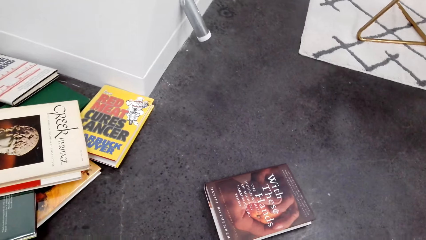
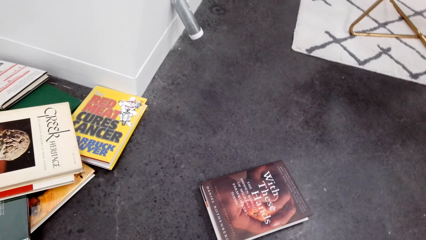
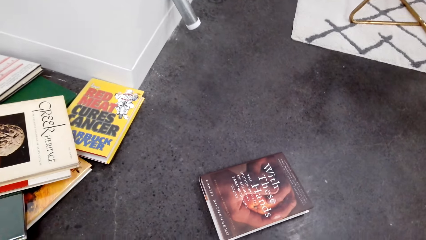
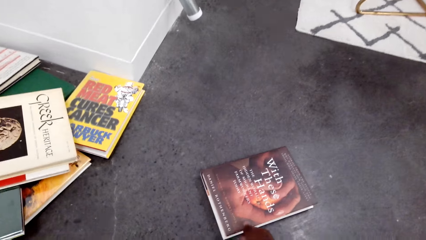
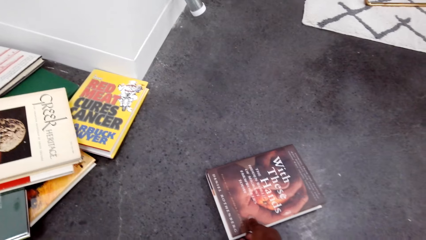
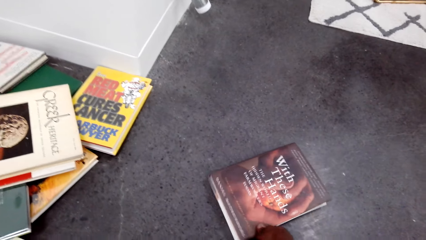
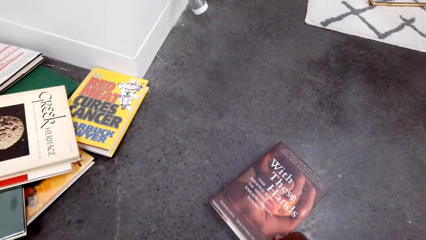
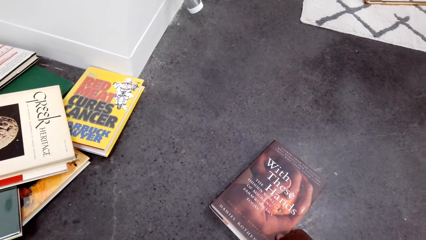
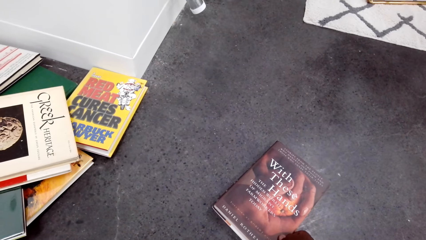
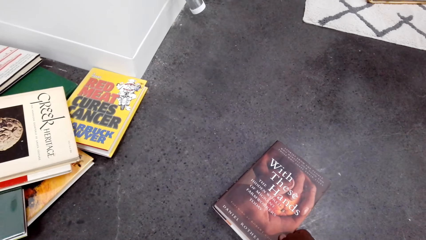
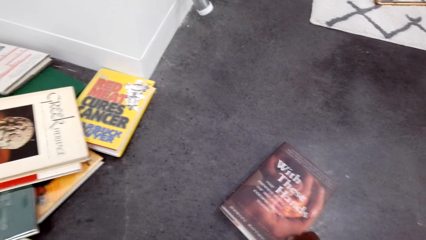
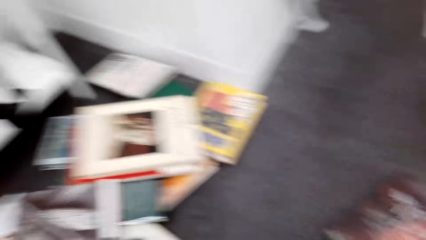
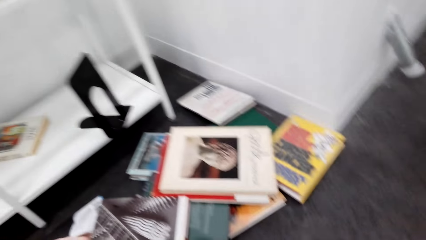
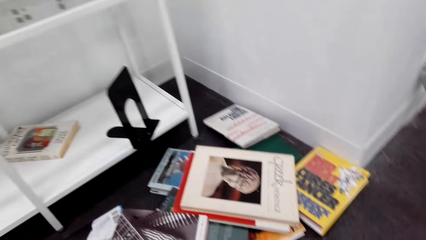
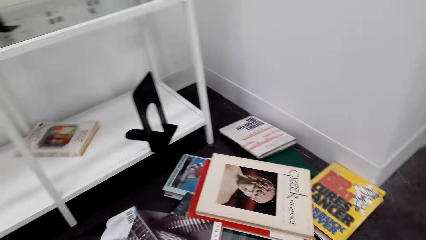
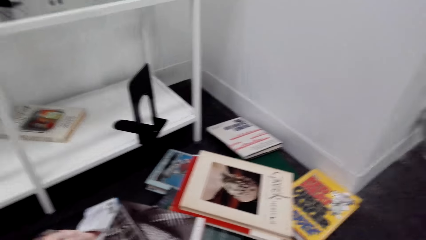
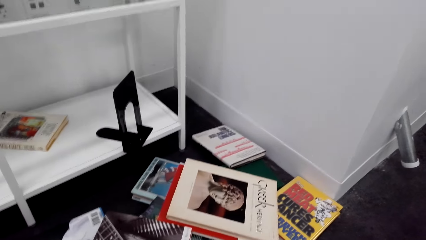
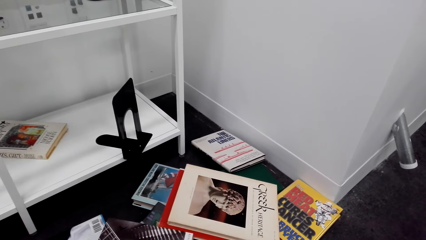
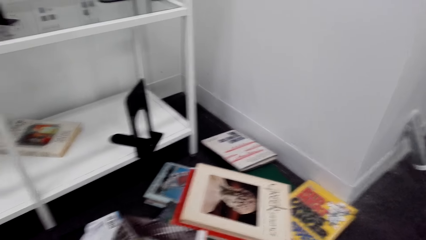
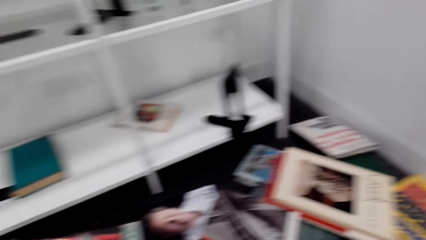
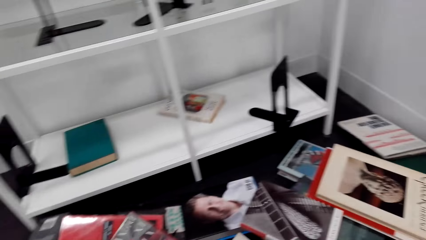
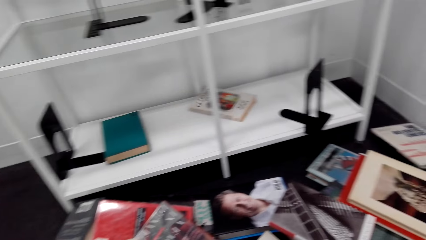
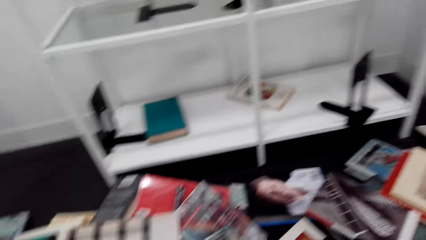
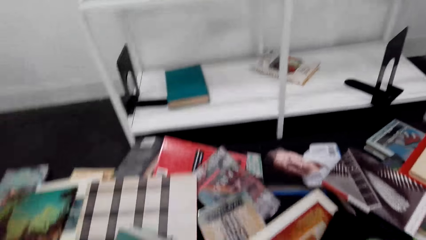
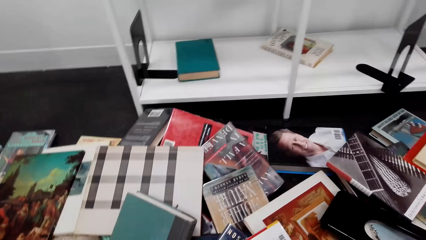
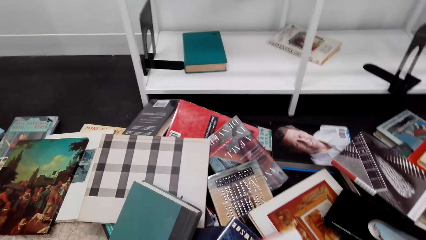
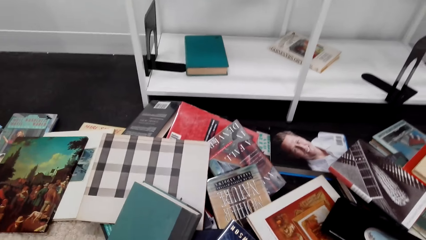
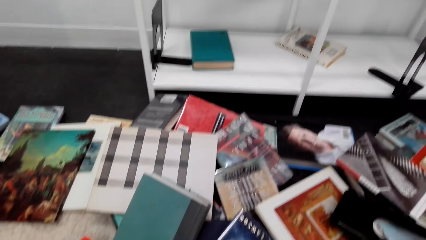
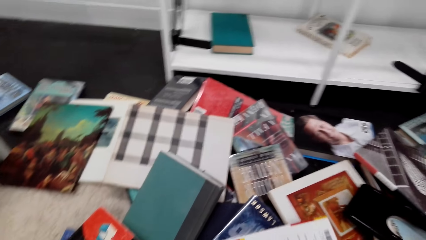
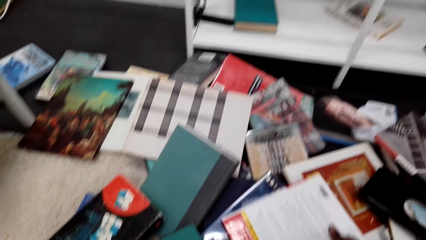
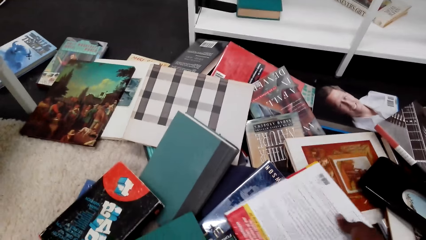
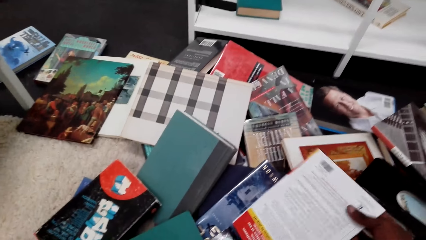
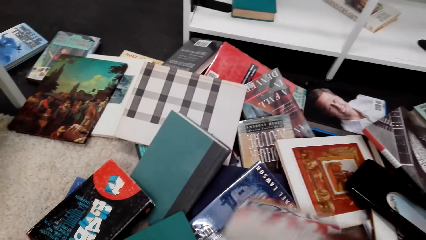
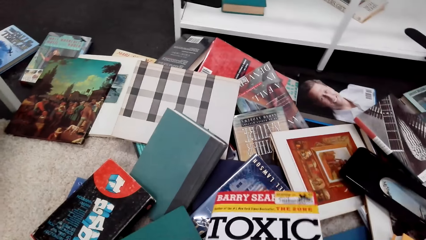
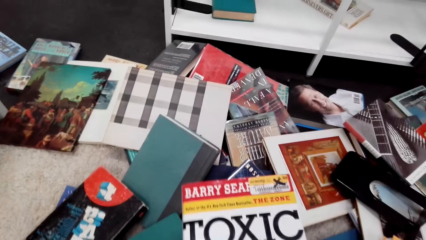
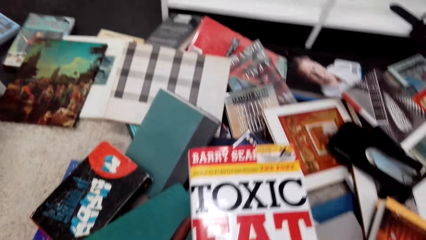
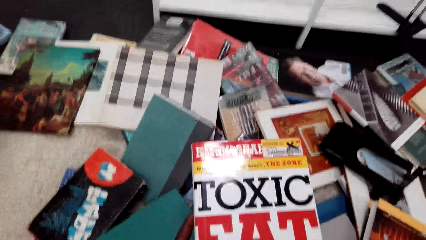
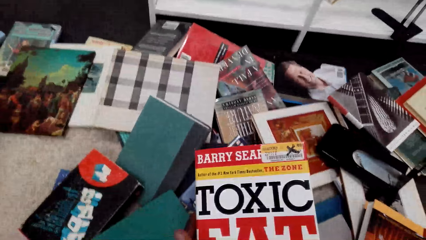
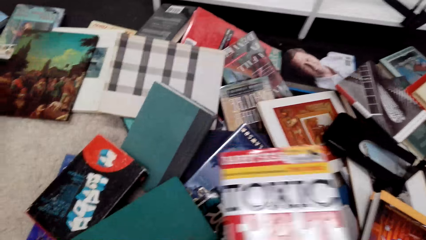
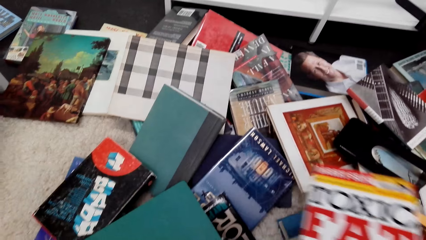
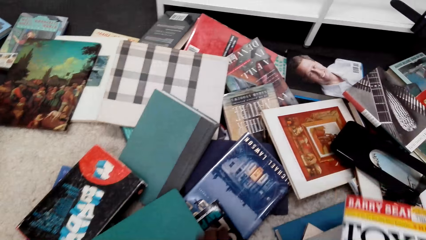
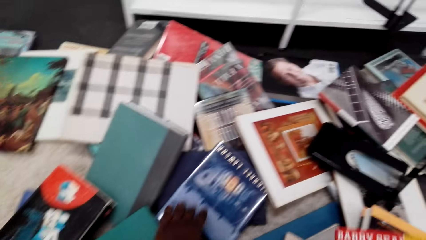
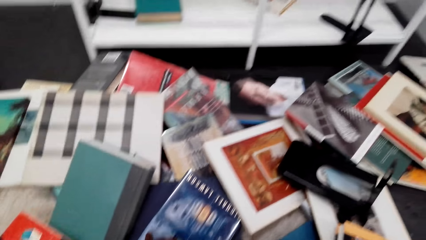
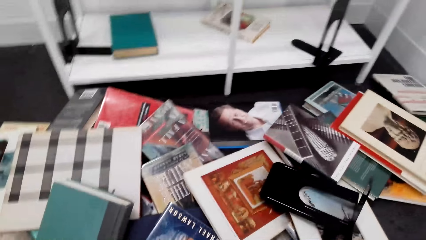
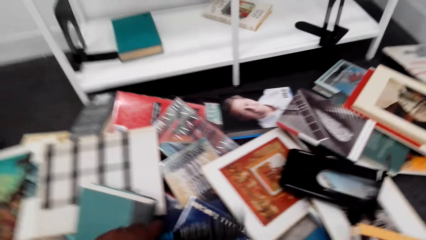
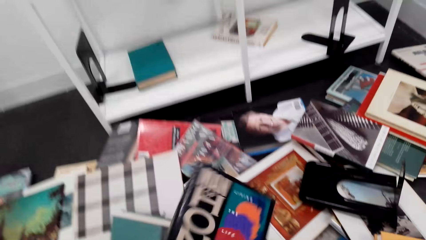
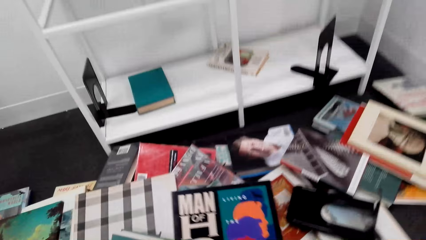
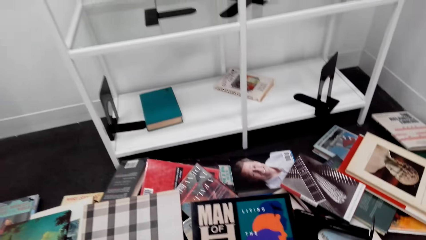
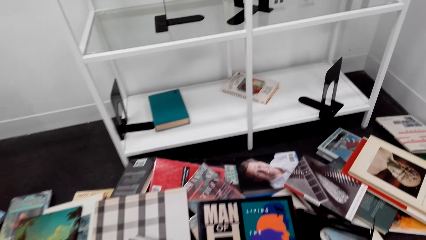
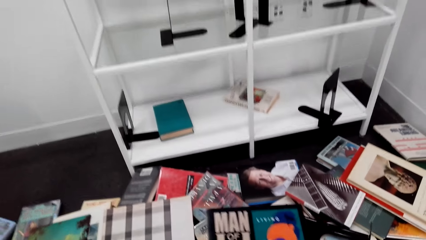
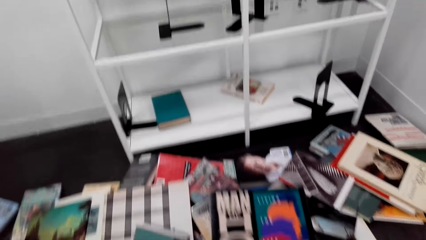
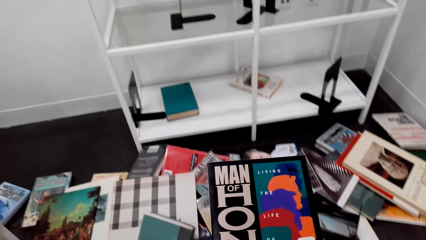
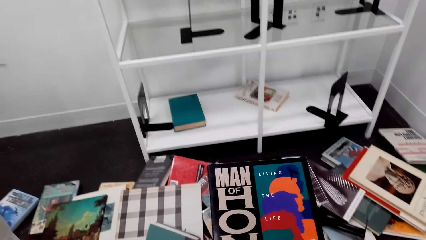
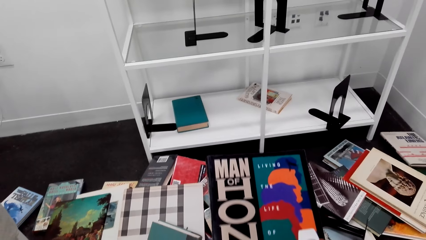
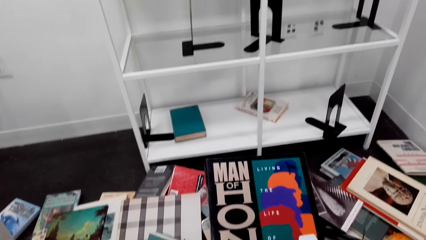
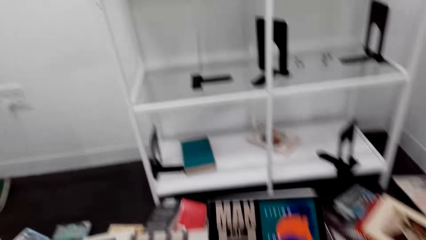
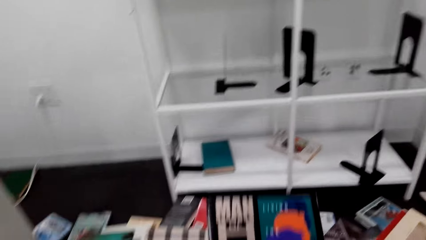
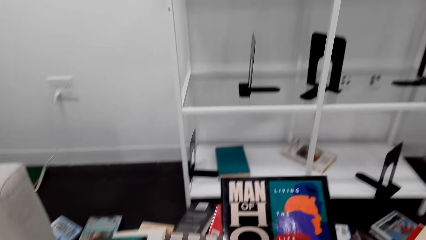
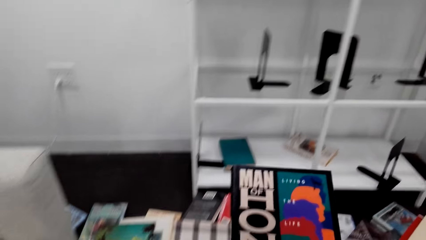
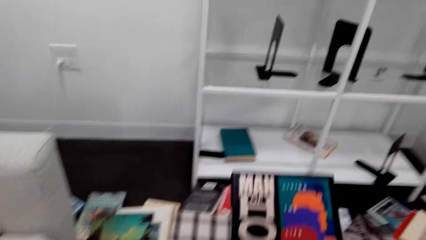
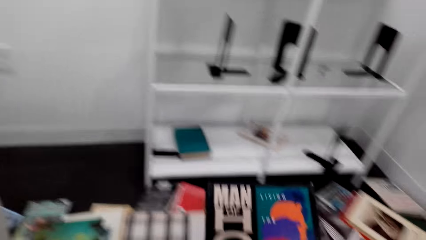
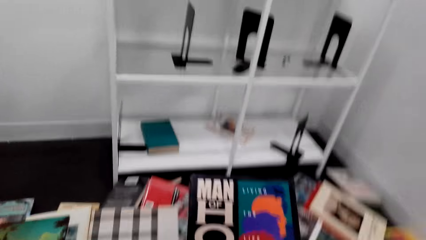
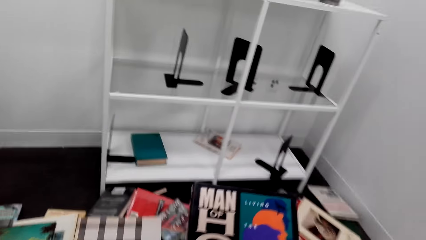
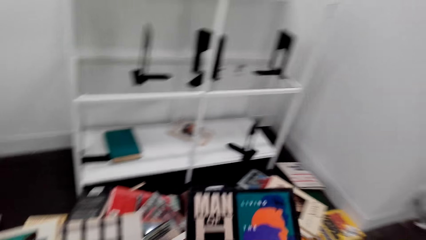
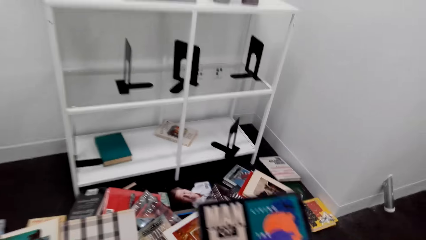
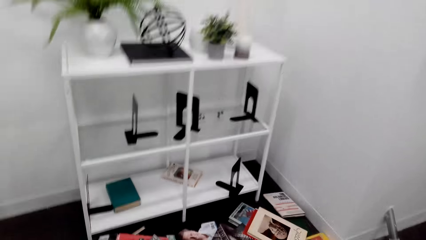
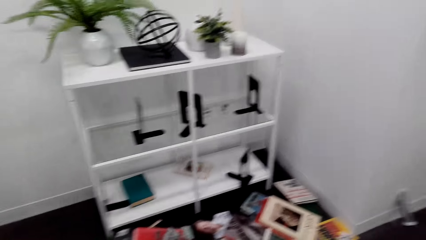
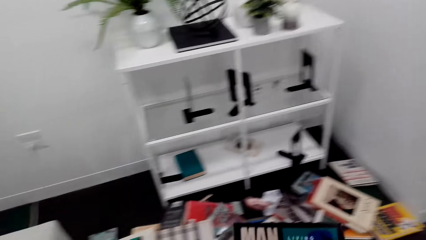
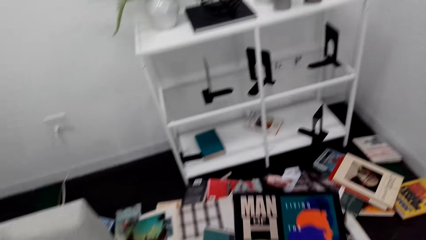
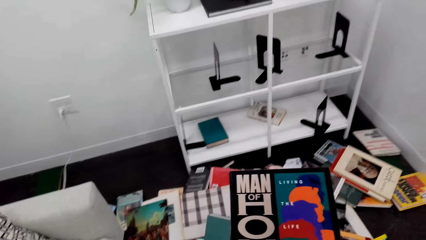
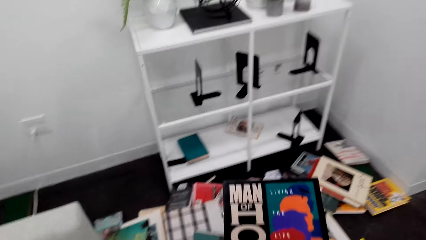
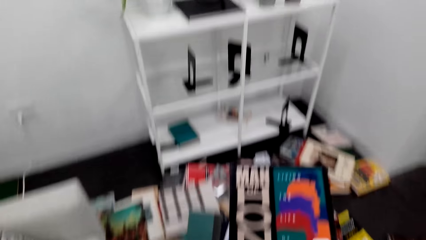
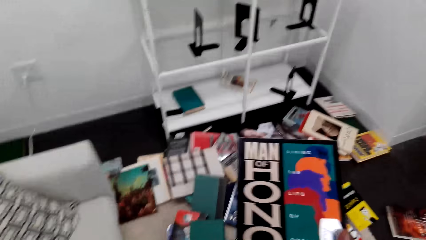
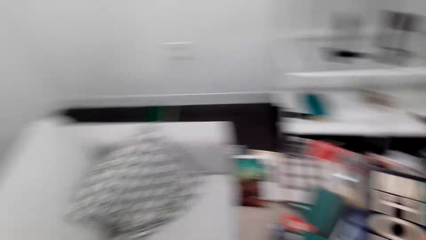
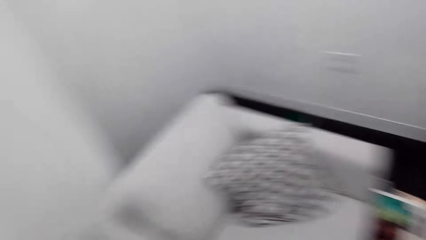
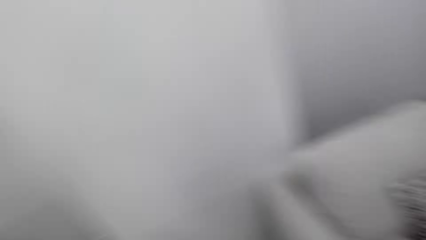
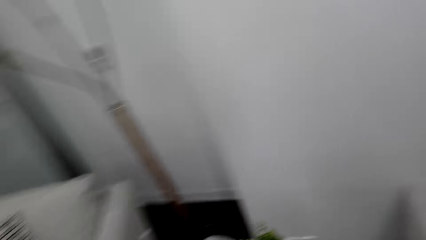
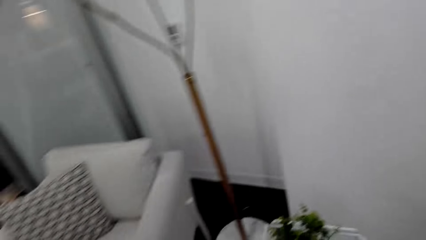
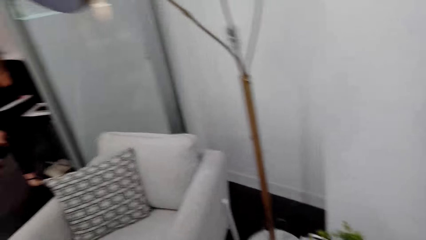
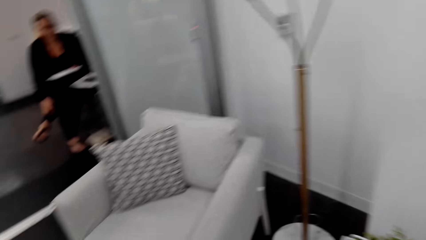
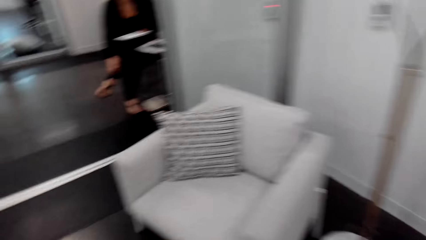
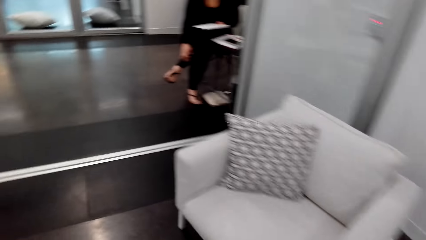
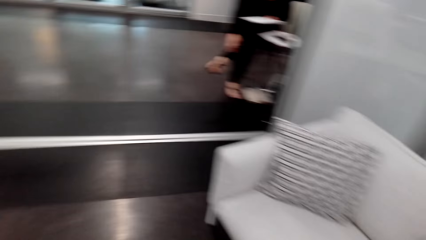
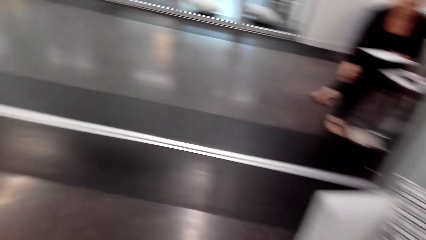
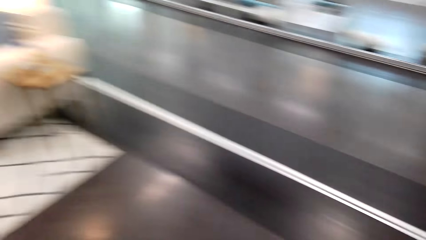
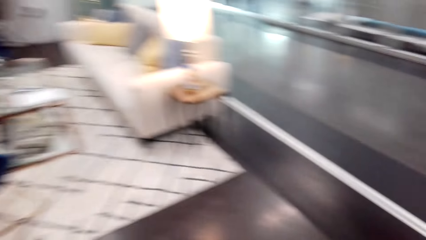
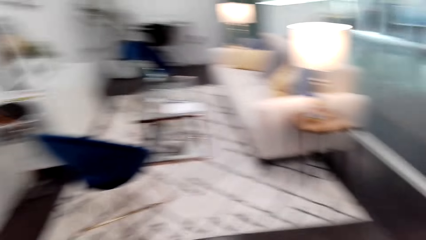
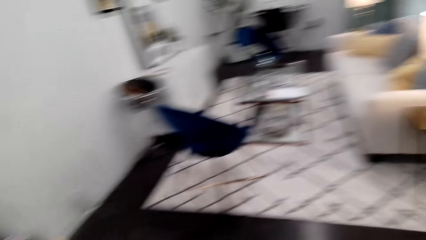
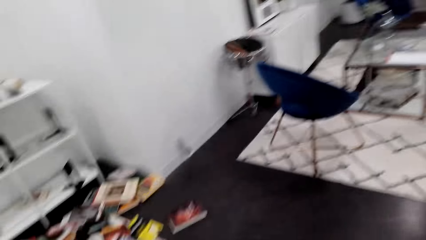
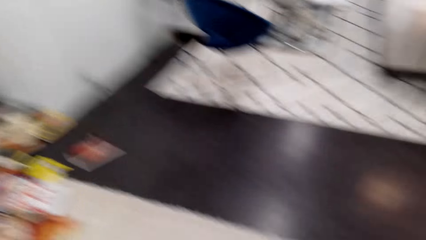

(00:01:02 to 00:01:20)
The camera wearer selects the books. They look at the book. They pick up a book. They look around the house.
